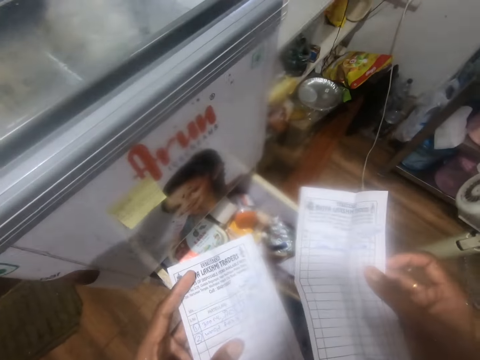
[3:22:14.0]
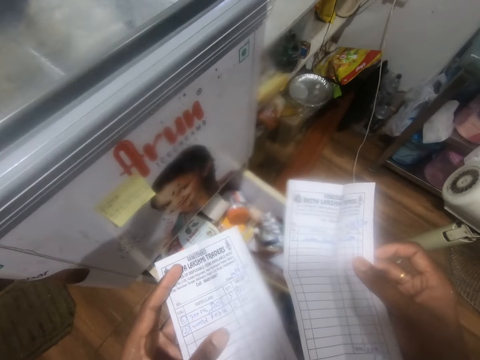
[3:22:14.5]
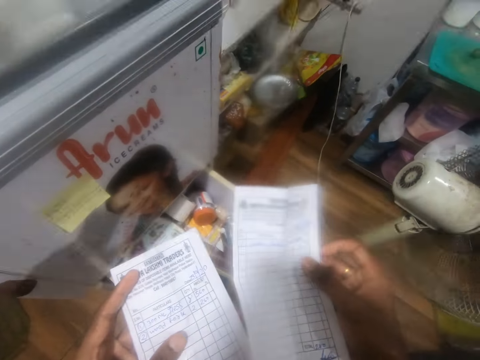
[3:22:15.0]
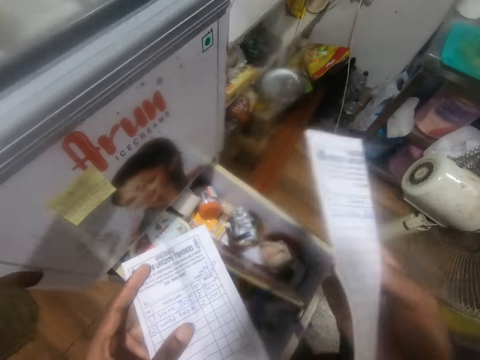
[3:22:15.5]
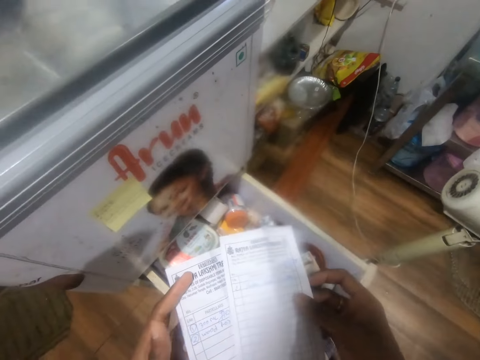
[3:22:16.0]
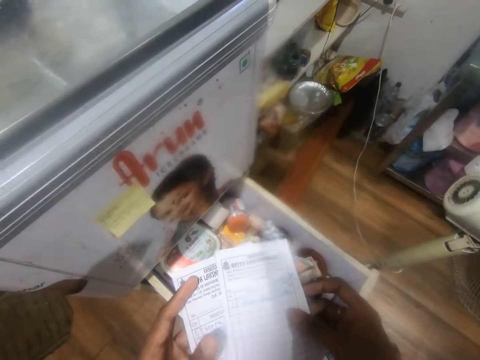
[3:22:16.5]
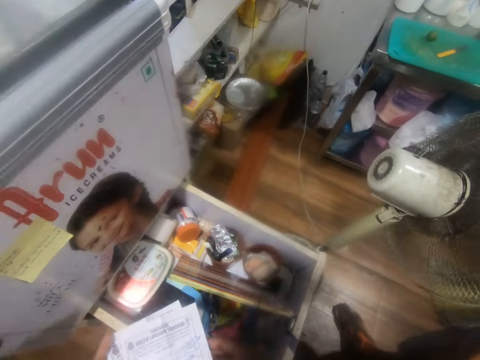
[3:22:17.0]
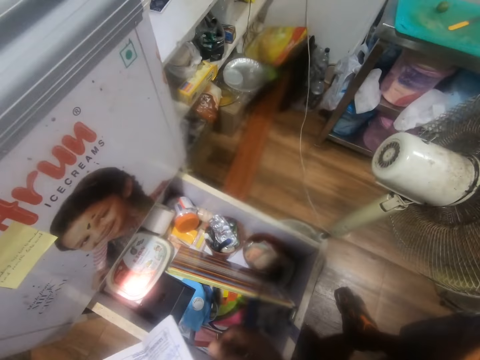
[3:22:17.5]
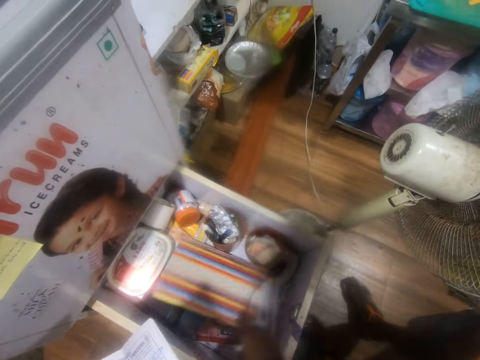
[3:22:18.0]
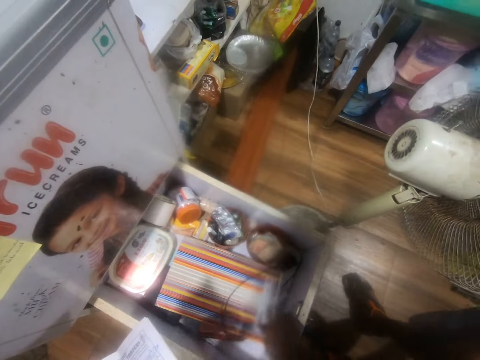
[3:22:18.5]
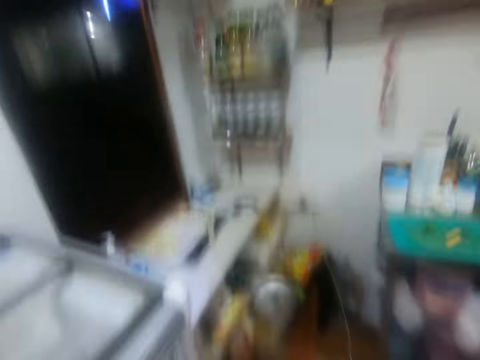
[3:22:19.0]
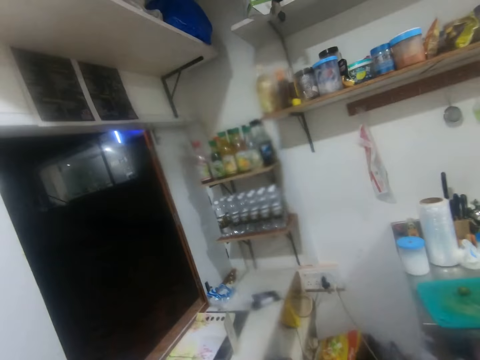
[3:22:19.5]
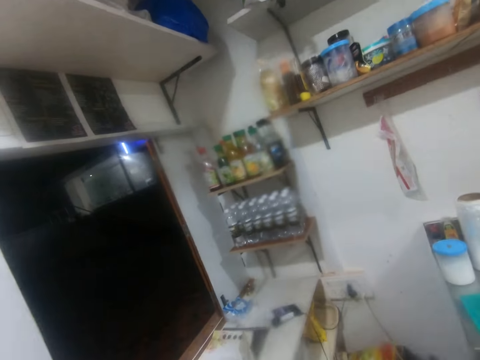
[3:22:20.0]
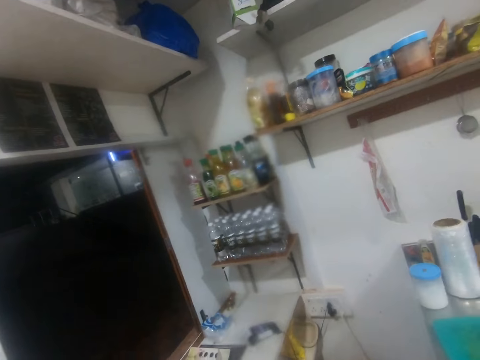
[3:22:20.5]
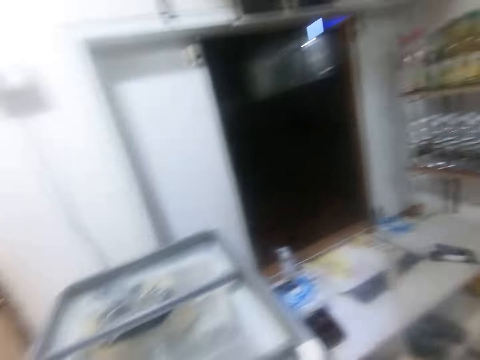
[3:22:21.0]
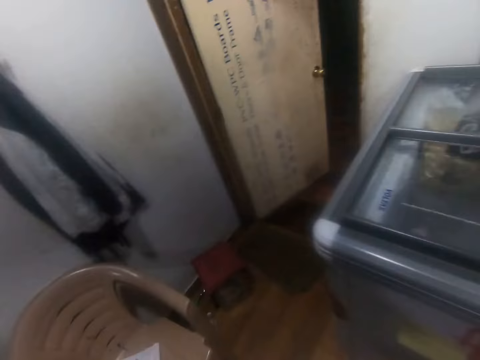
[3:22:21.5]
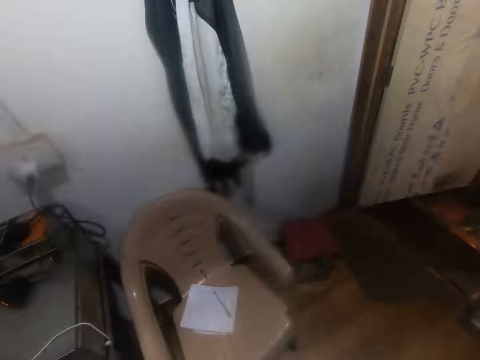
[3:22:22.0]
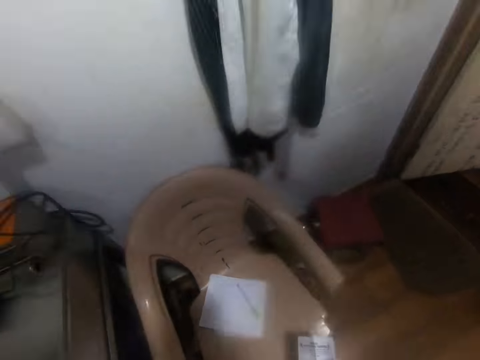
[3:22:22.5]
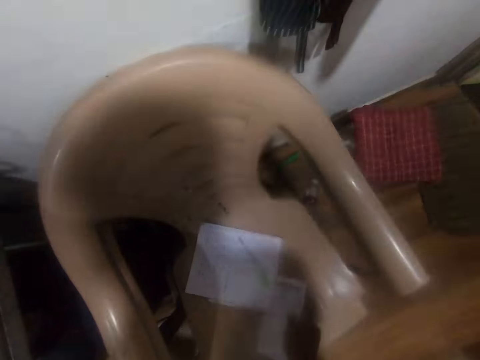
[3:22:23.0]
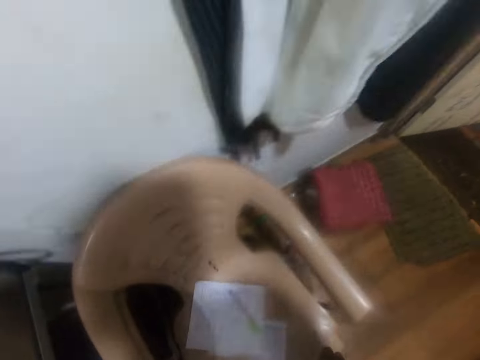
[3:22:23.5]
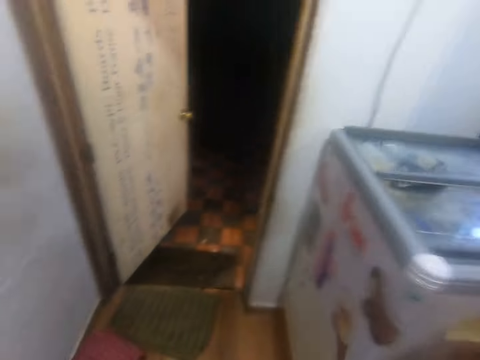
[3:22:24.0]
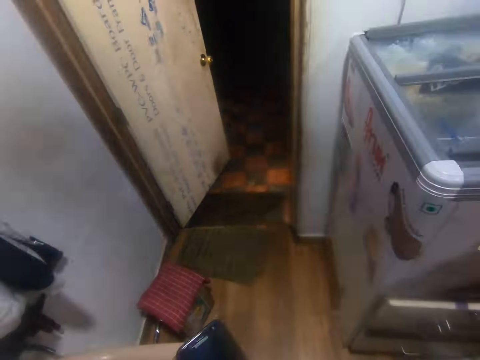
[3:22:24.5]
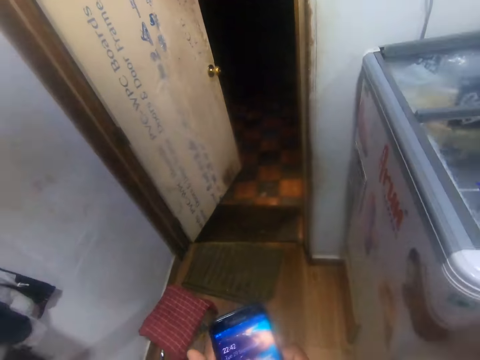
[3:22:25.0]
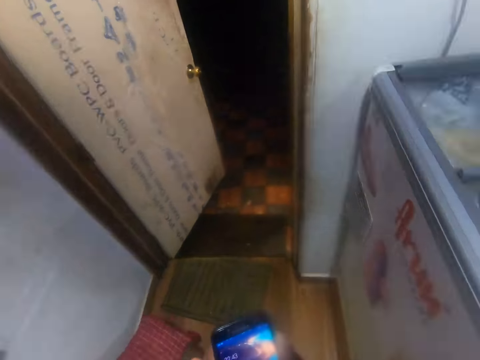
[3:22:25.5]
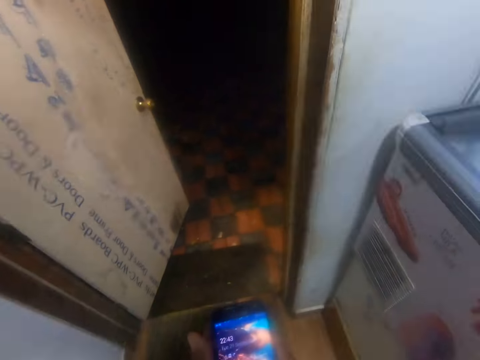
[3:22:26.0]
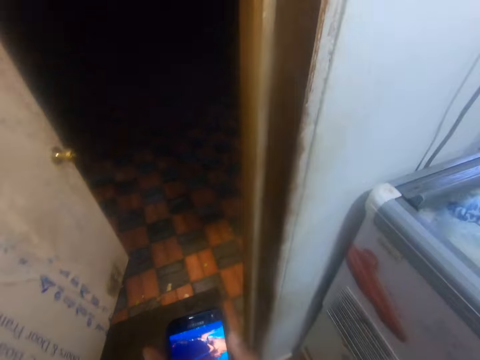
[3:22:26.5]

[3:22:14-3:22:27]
The camera wearer adjusts a piece of paper in his hand. He touches the book with his right hand. He looks around a room. He walks around the room. He drops the receipts on a chair with his right hand. He operates the phone with both hands. He walks around the room.

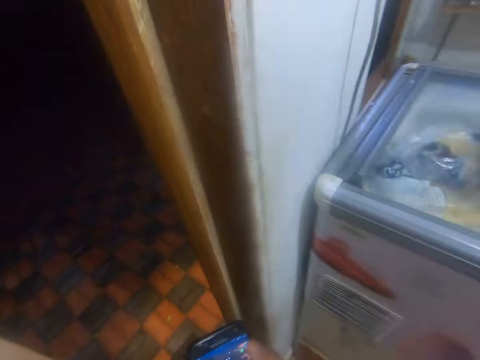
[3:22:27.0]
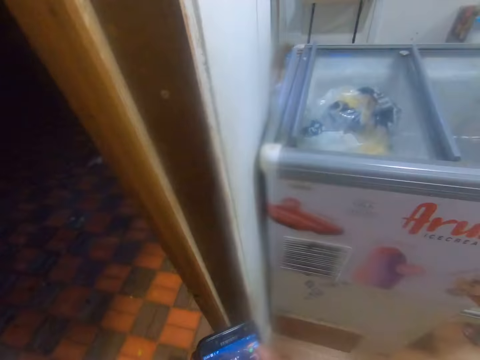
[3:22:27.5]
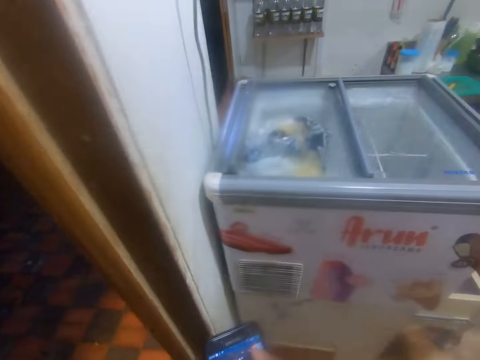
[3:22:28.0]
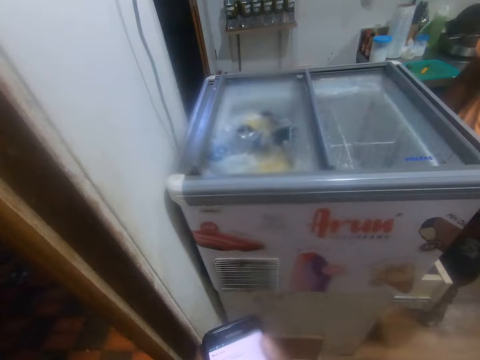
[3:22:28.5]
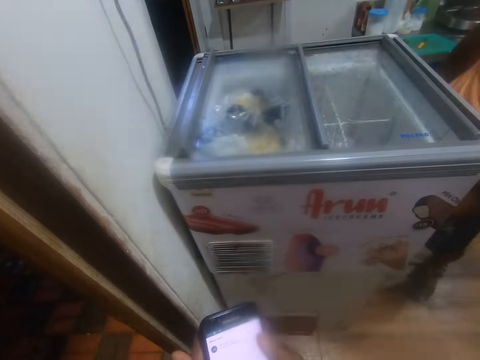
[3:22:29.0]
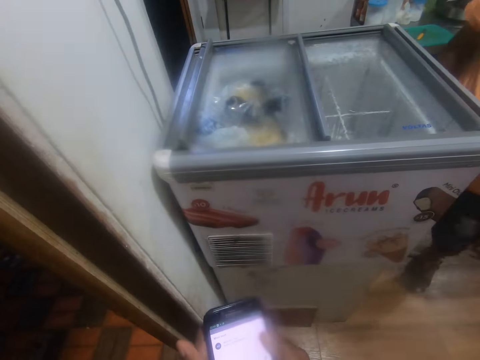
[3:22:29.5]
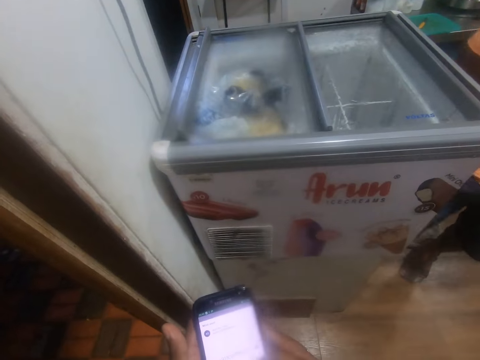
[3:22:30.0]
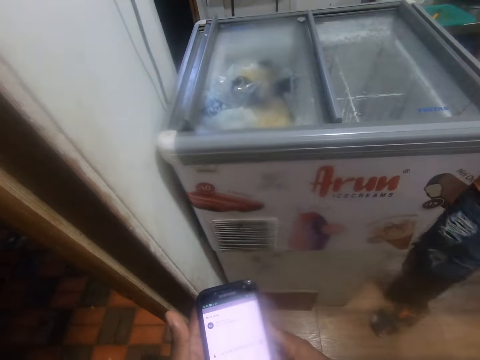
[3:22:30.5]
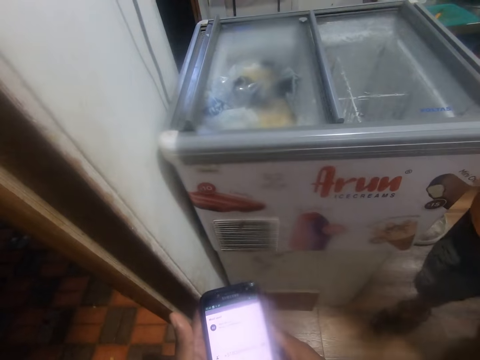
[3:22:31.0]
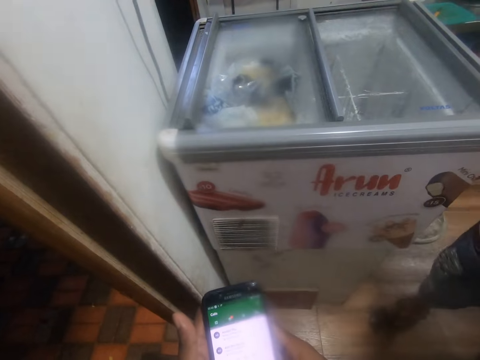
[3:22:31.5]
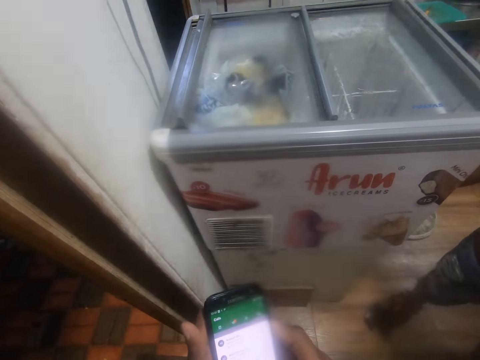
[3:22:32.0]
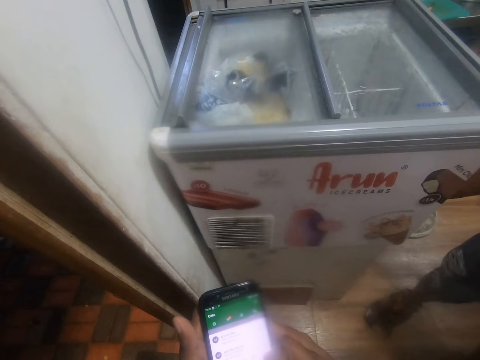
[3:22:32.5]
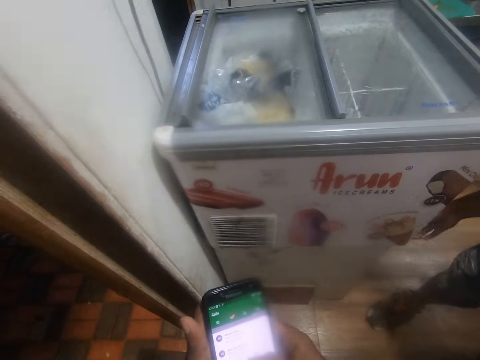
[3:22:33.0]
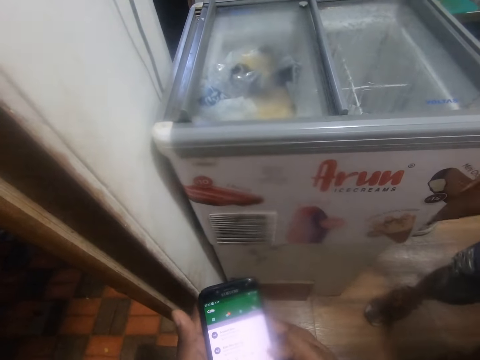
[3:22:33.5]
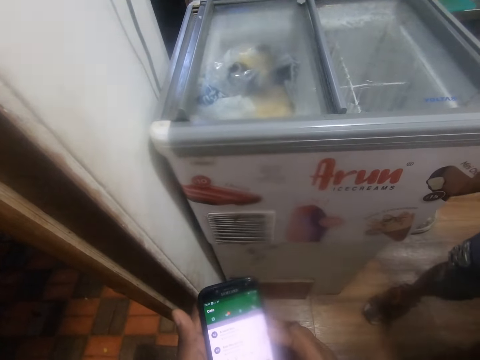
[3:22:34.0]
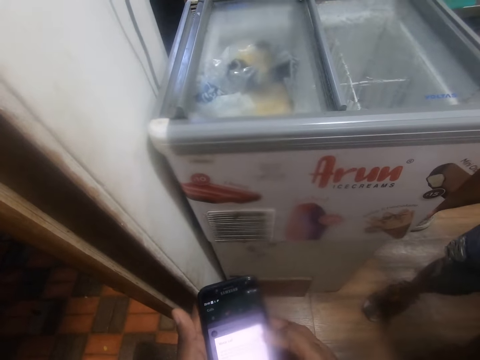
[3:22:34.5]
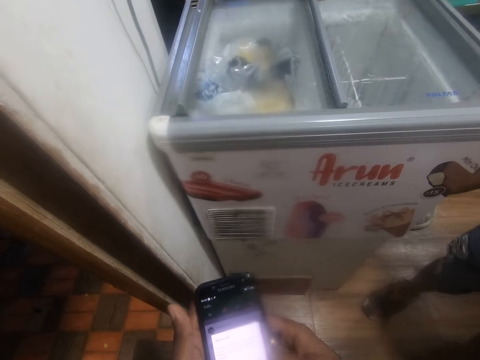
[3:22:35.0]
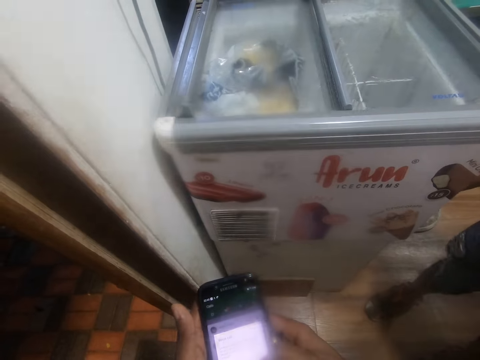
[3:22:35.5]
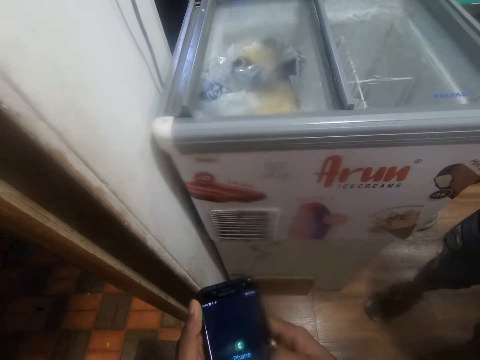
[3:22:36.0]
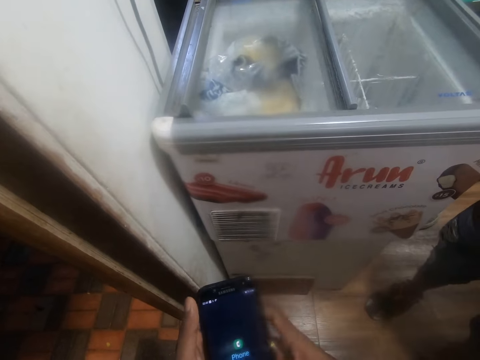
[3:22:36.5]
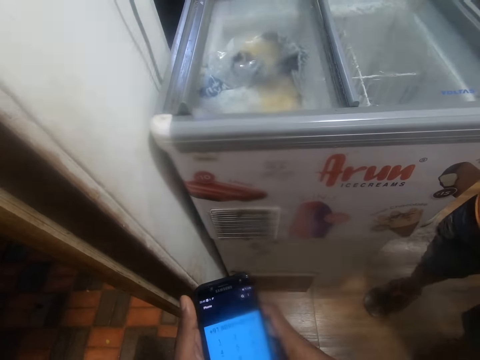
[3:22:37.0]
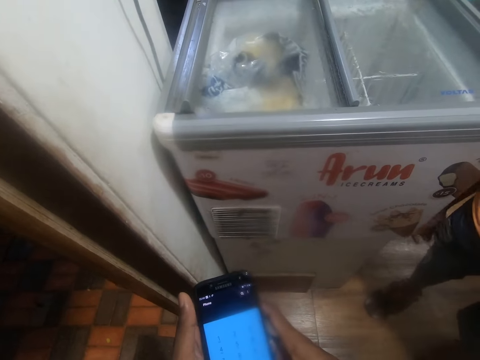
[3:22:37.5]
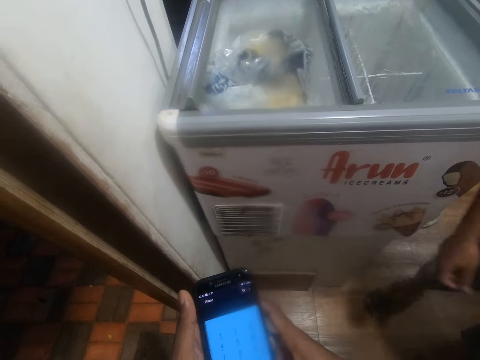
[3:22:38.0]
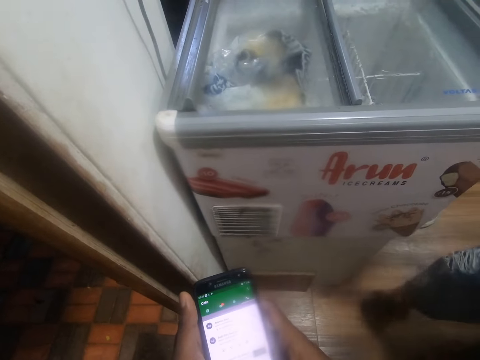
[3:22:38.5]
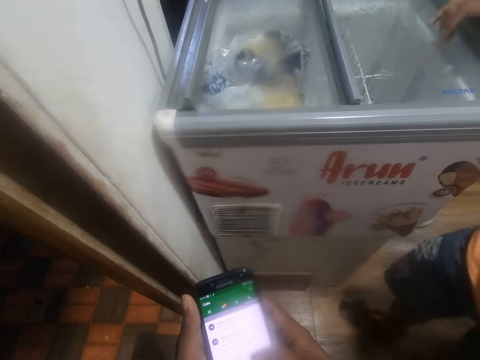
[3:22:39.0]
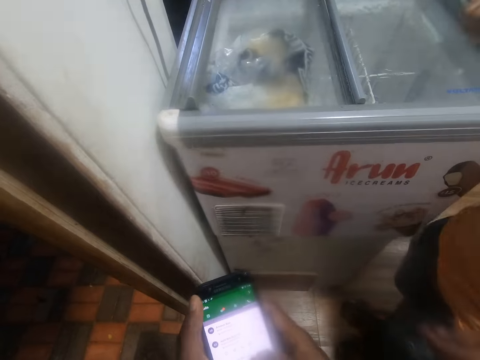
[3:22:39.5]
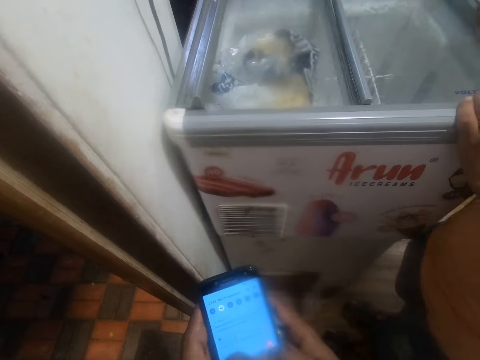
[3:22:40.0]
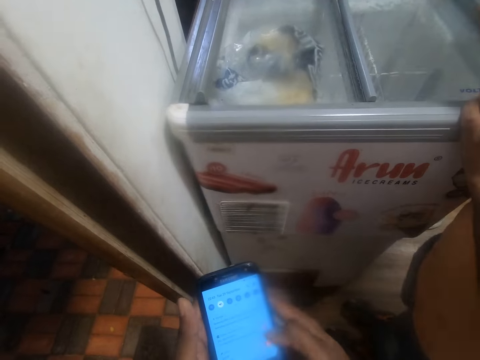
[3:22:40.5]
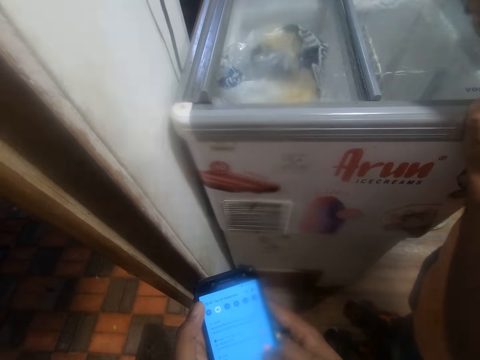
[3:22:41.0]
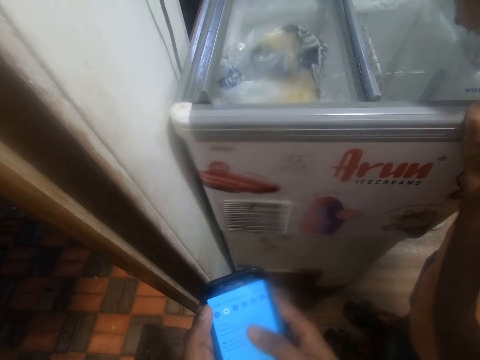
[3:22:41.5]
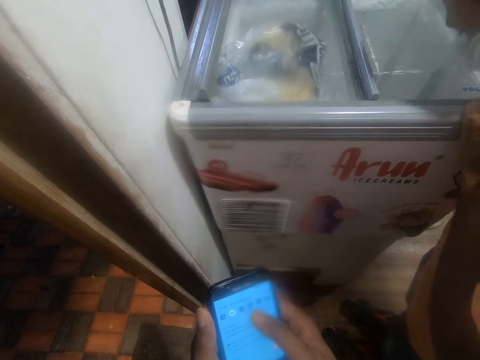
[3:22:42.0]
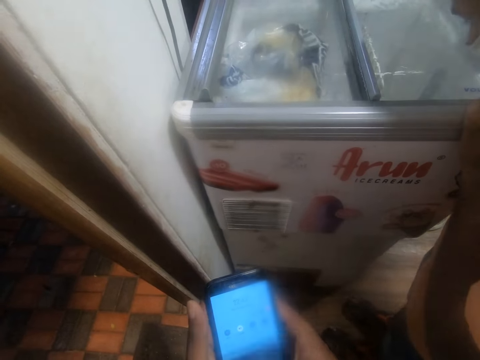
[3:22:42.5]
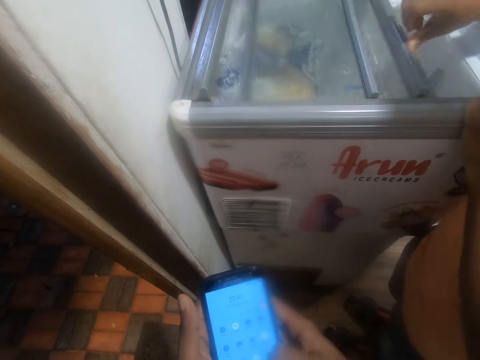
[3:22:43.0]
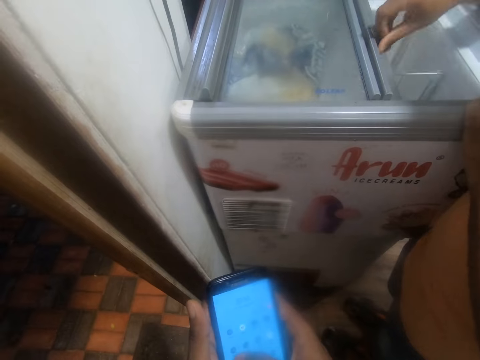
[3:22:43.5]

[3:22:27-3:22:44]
The camera wearer operates a mobile phone. A man walks around a room. The man adjusts items in a fridge. The camera wearer operates the mobile phone. The man hits the top of an ice cream freezer with his right hand. The man touches the ice cream freezer with both hands. The camera wearer taps on the fridge. The man opens the ice cream freezer with his right hand and holds the ice cream freezer with his left hand.
